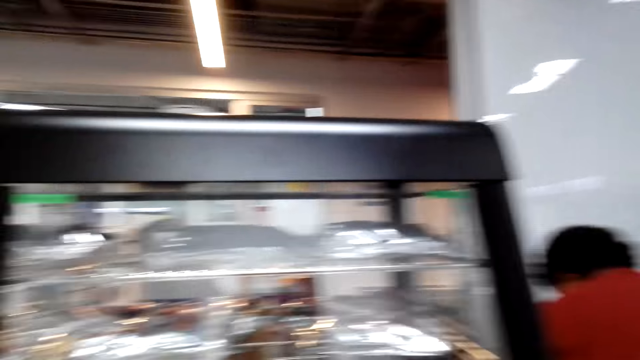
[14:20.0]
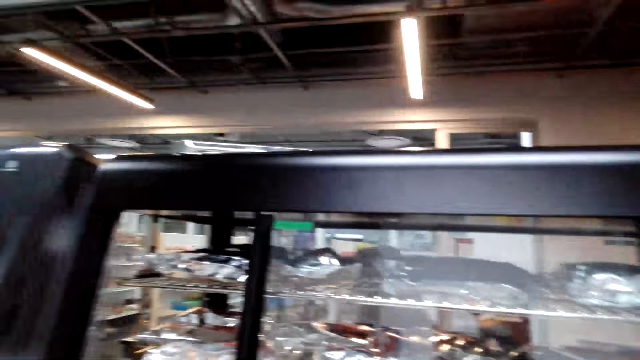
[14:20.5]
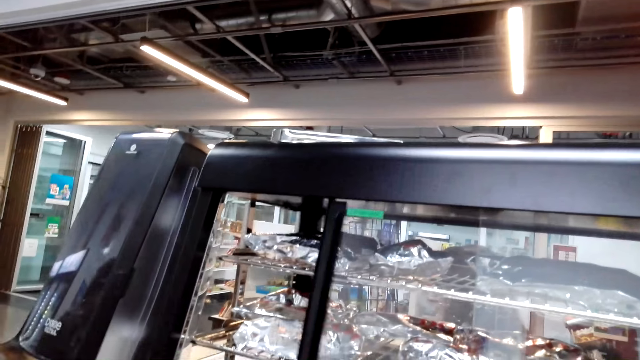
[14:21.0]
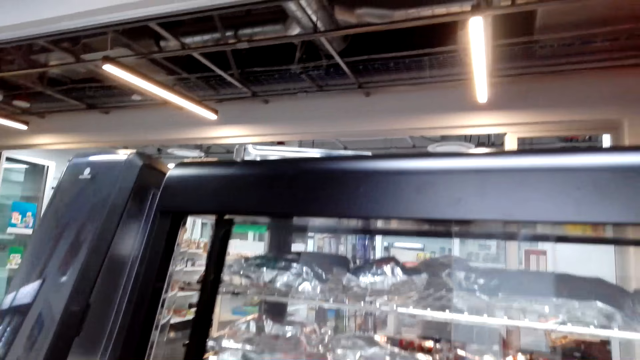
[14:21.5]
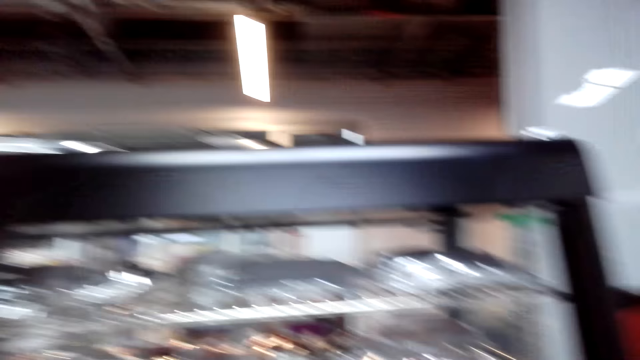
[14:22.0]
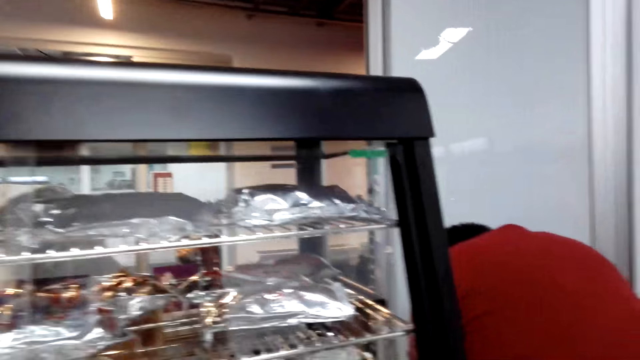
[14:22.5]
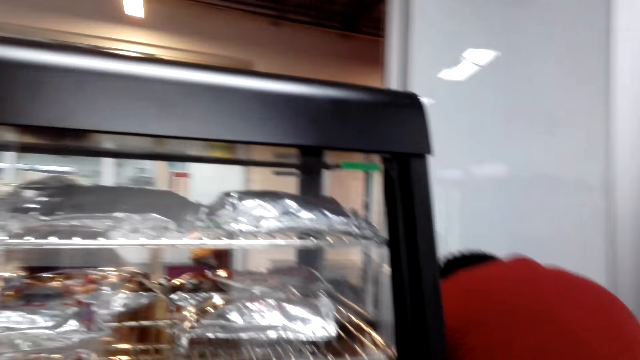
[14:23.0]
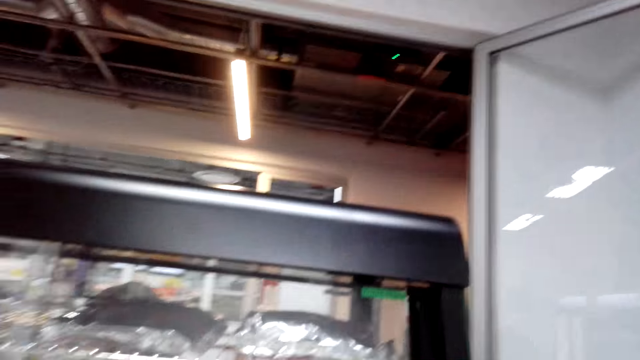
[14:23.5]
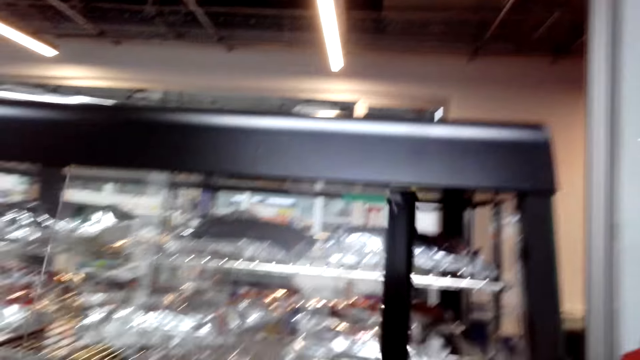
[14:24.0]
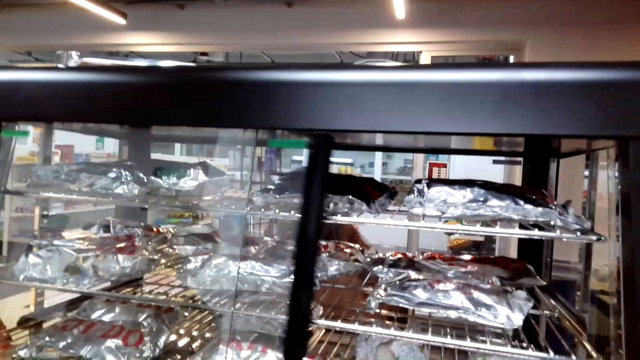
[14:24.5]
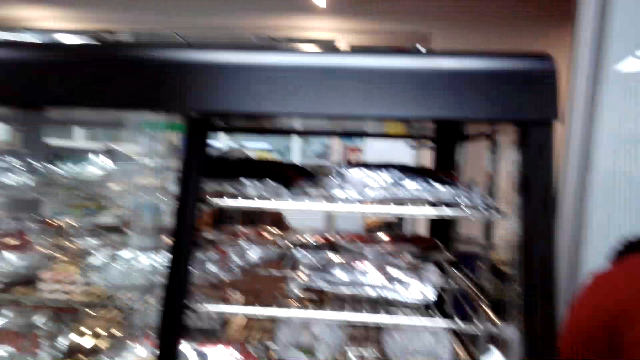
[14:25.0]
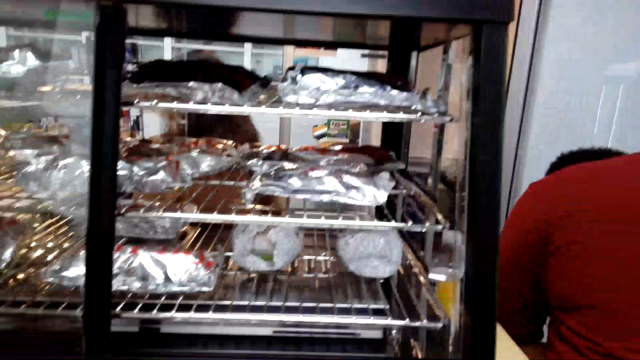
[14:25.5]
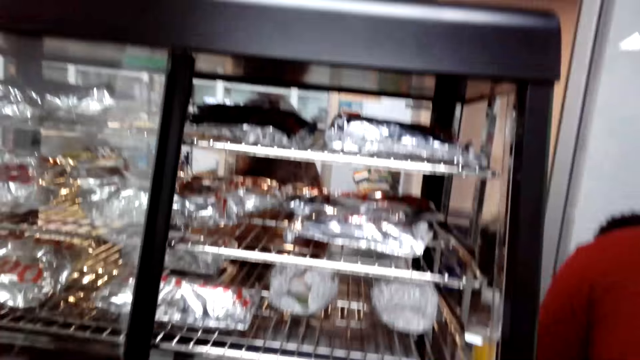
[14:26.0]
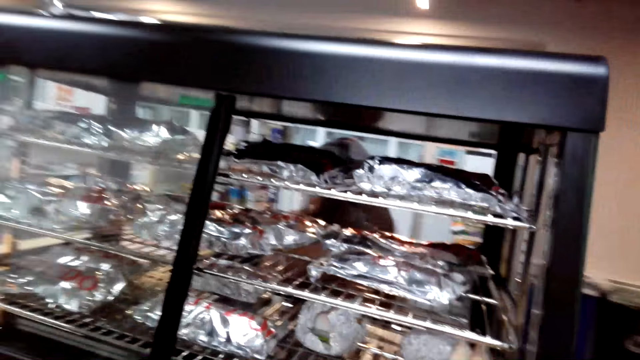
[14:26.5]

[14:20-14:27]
The camera wearer closes the hotdog display door. They open the hotdog display door.

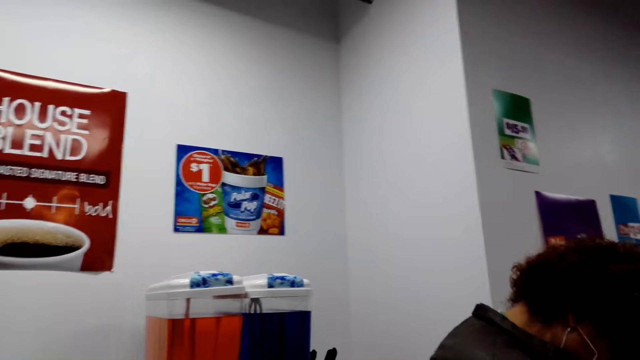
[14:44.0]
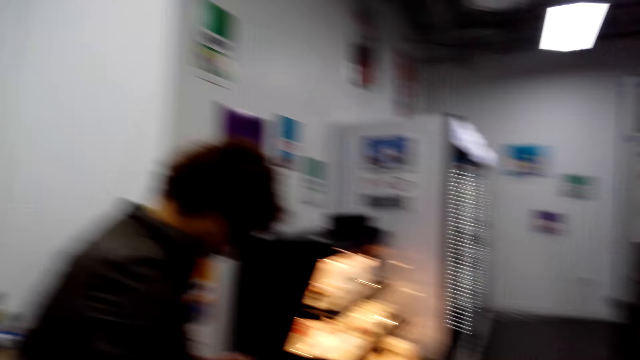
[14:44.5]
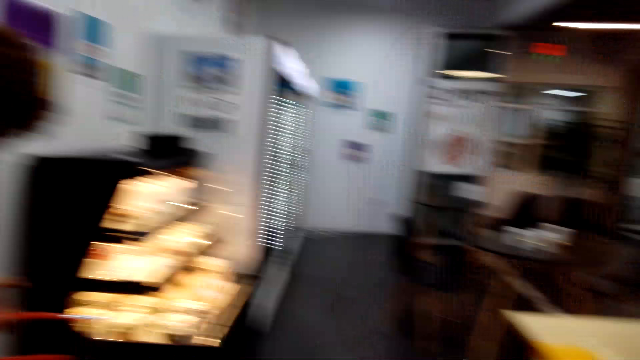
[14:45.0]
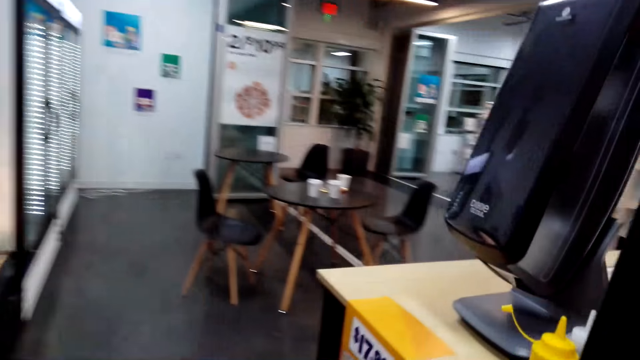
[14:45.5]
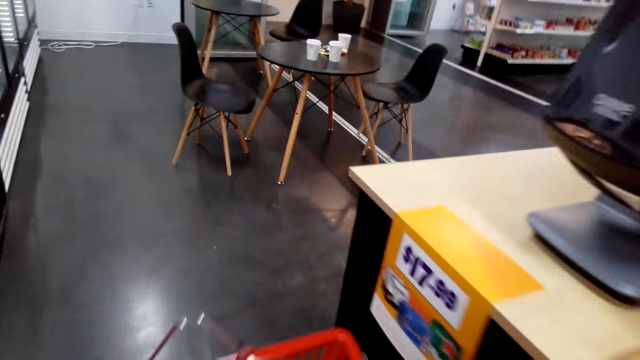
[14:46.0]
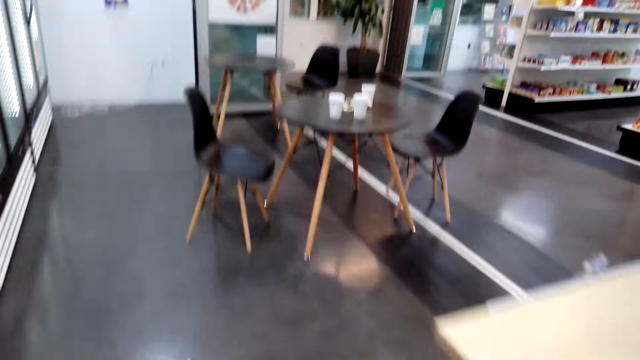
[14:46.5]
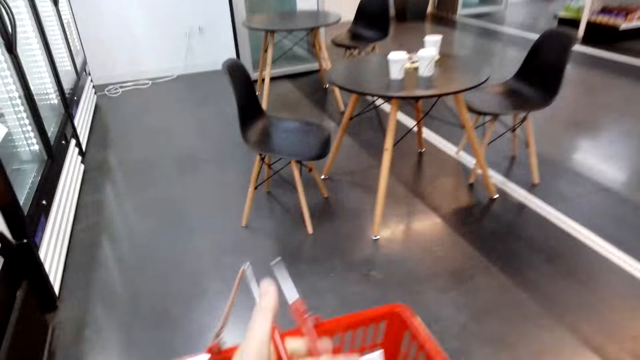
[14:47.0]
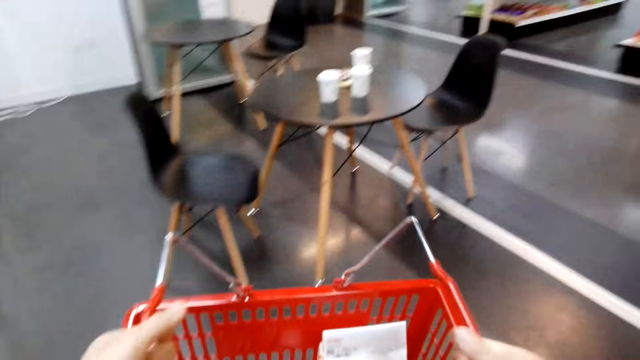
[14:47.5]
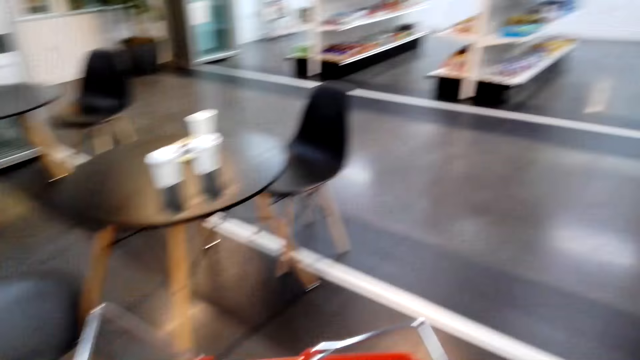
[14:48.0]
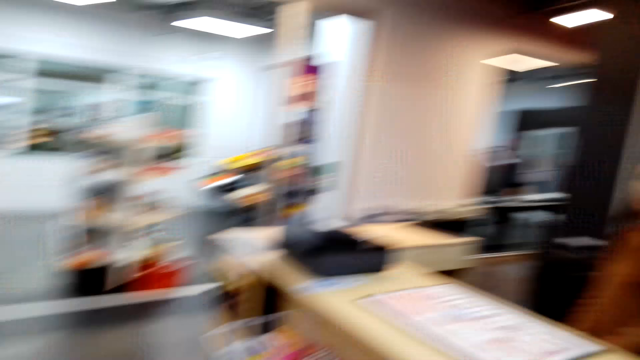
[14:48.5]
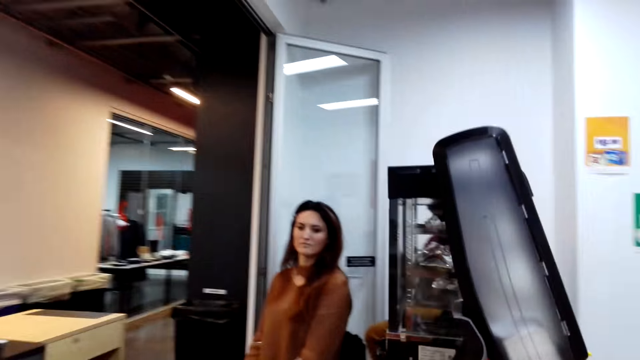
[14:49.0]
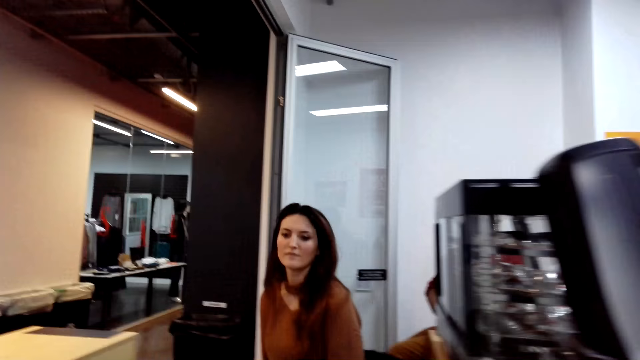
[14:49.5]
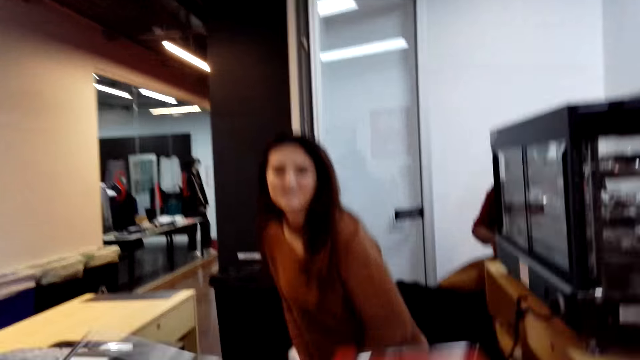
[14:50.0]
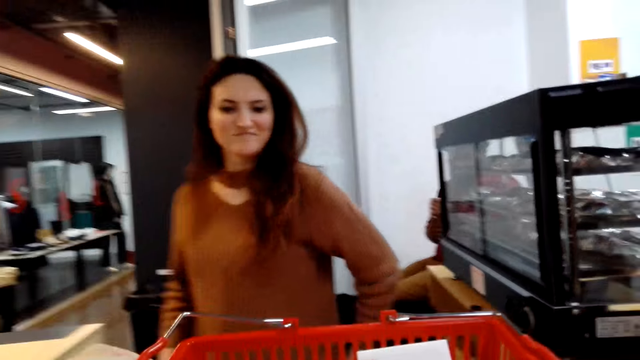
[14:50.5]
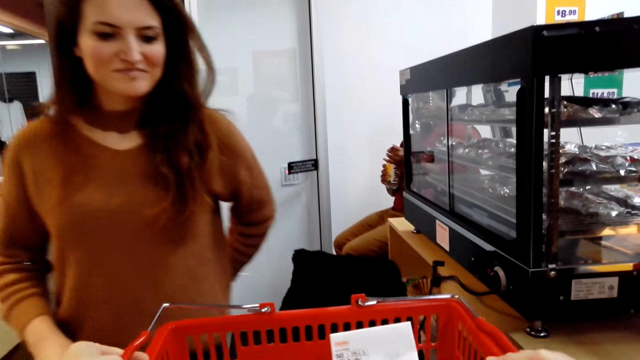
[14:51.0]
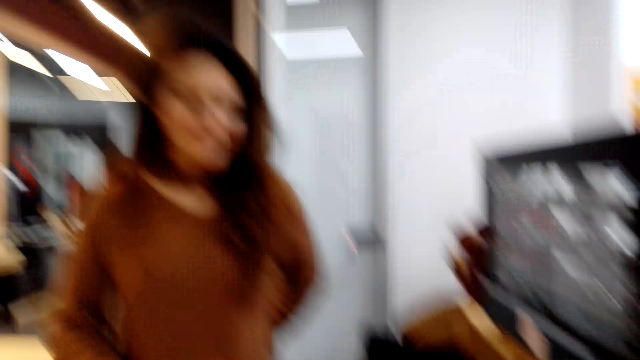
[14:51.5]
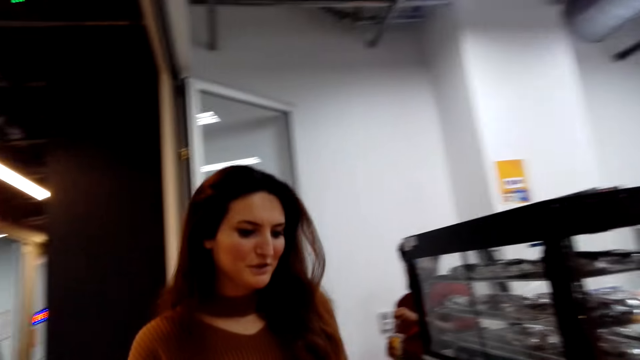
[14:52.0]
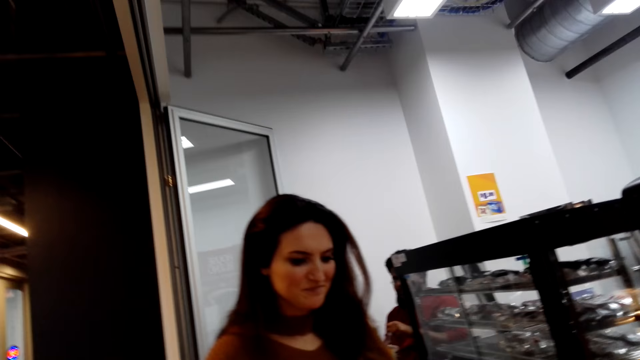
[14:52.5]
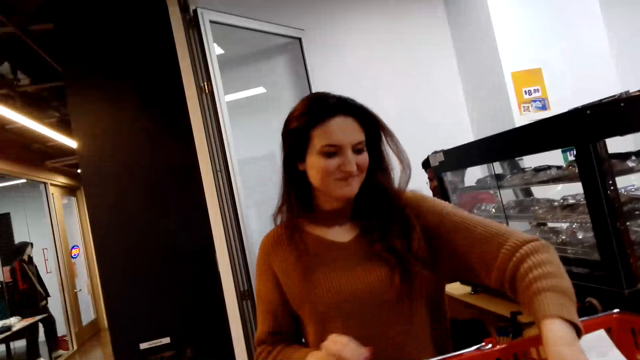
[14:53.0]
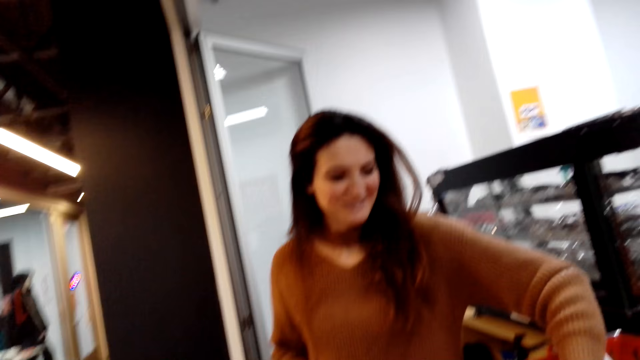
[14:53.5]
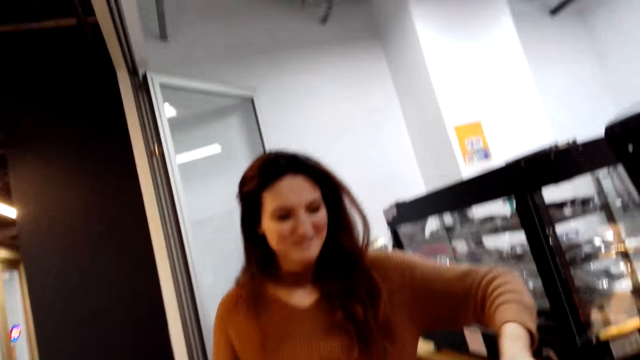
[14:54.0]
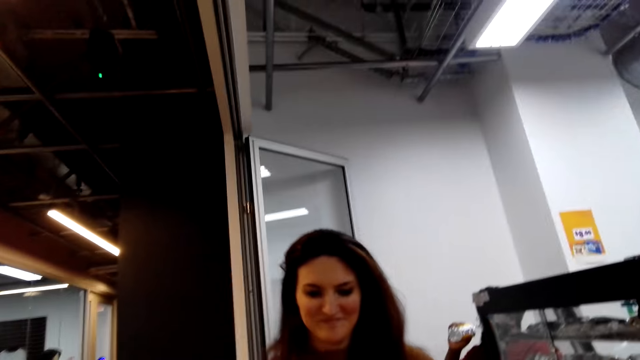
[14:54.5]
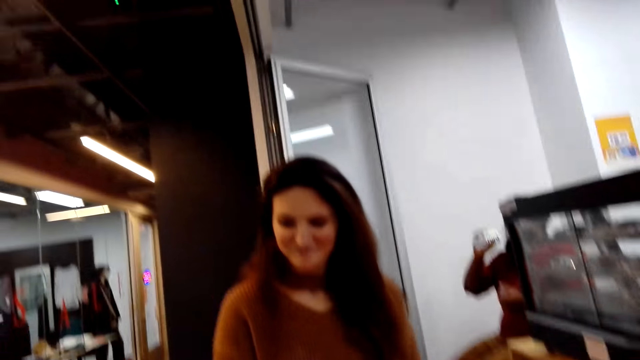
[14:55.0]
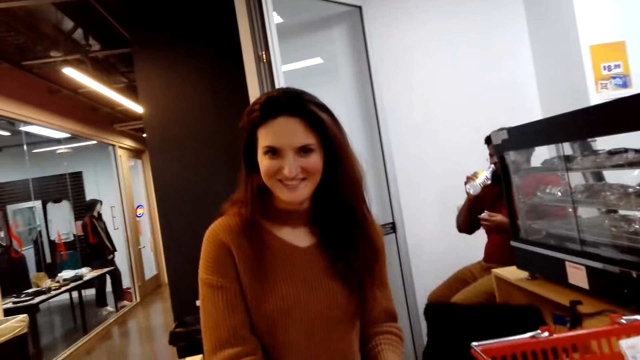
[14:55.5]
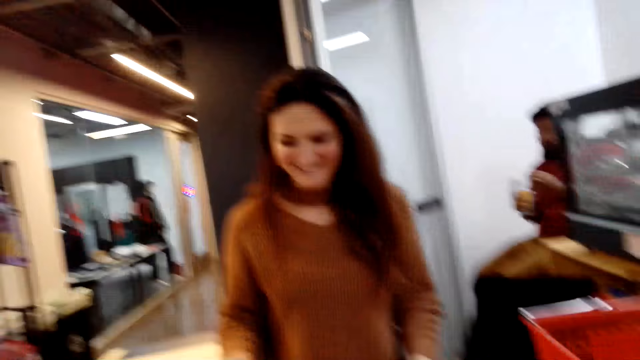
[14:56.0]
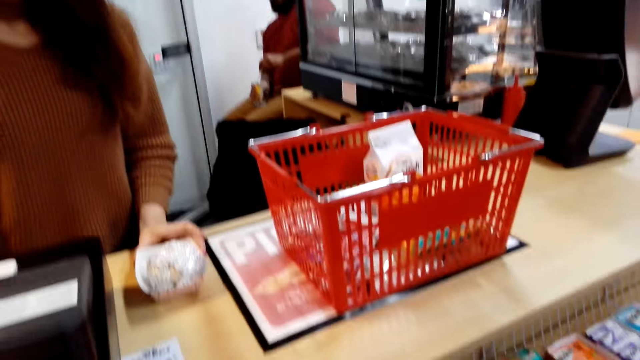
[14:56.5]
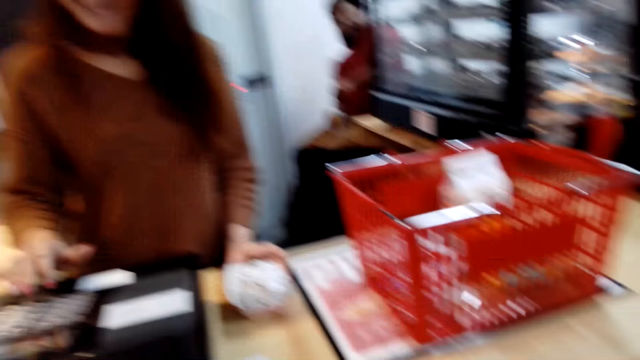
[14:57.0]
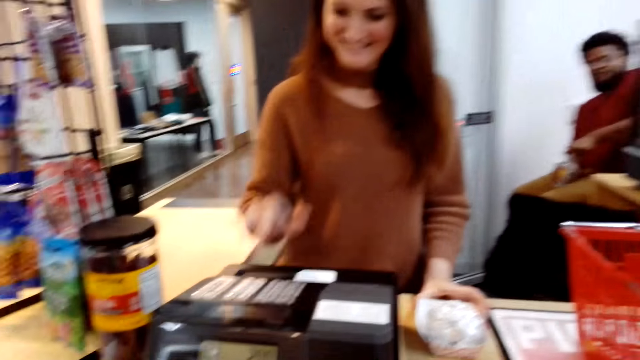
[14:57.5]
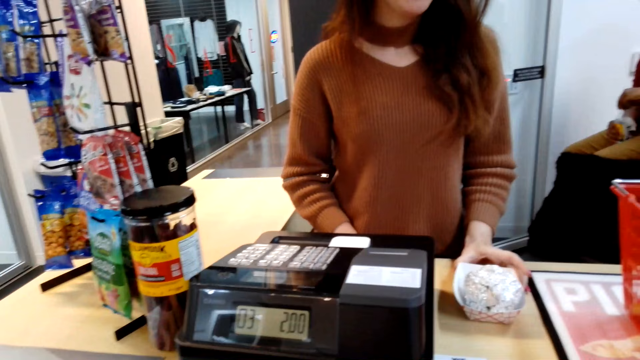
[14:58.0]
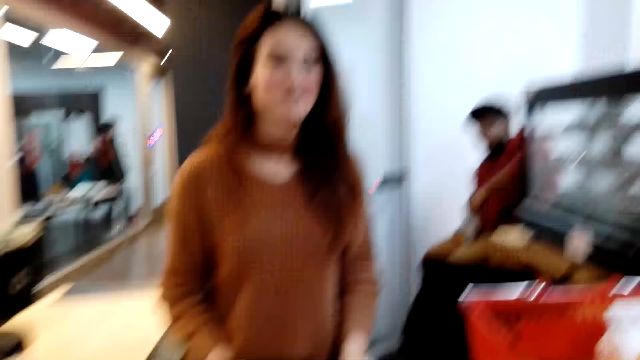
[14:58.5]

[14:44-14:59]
The camera wearer moves to the counter. They walk around. A person stands up. The camera wearer puts the shopping basket on the counter. They talk to the person. The person removes the item from the shopping basket, puts the item on the counter and operates the device.
